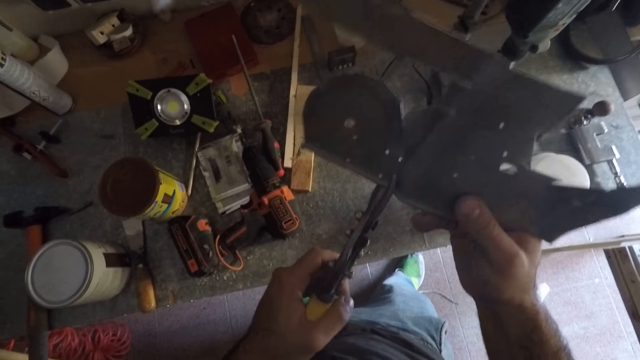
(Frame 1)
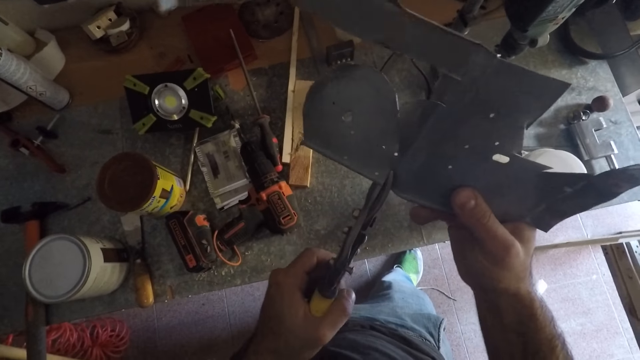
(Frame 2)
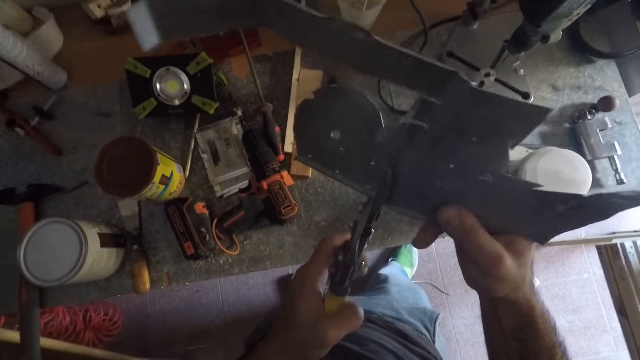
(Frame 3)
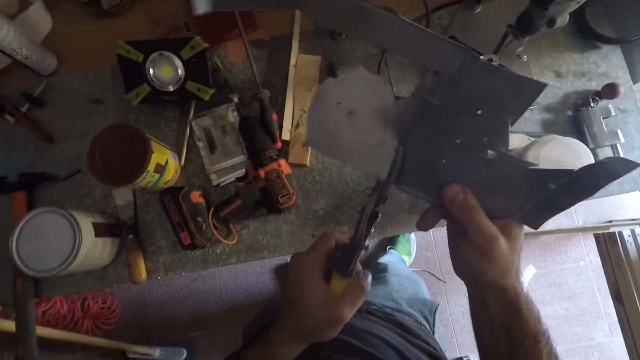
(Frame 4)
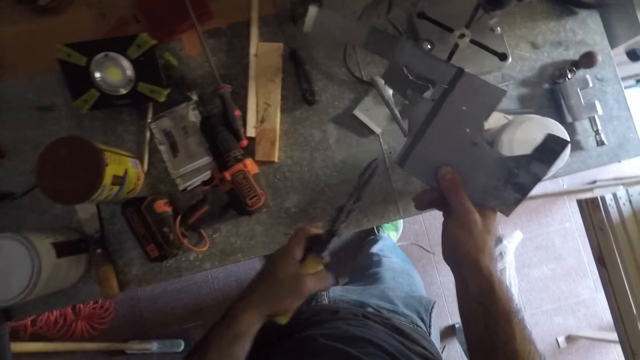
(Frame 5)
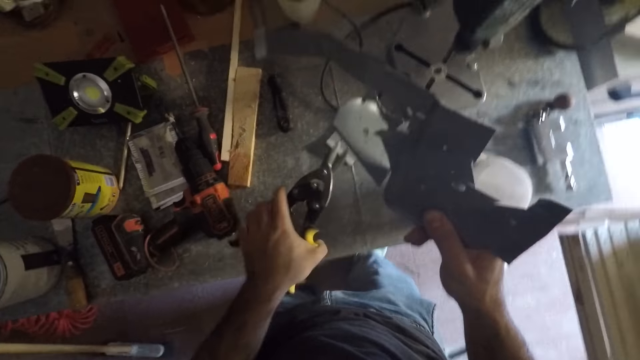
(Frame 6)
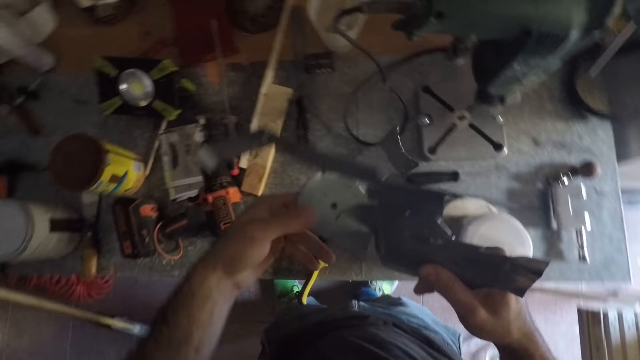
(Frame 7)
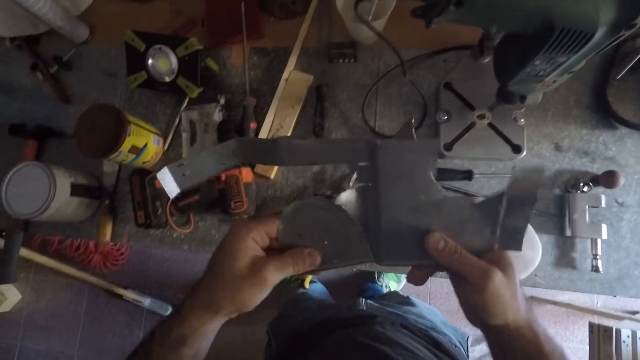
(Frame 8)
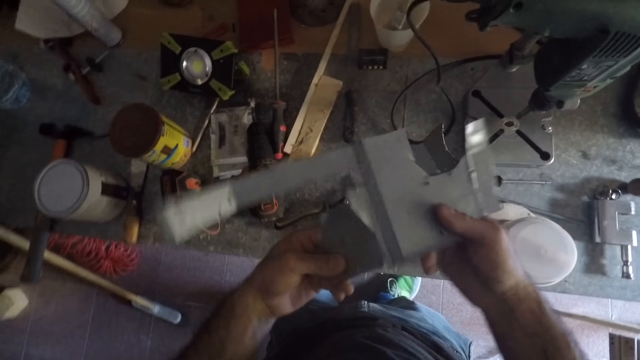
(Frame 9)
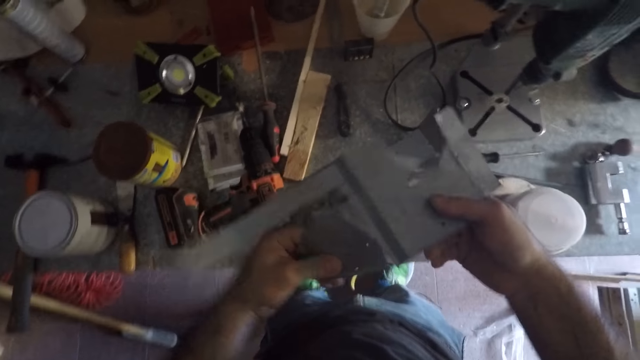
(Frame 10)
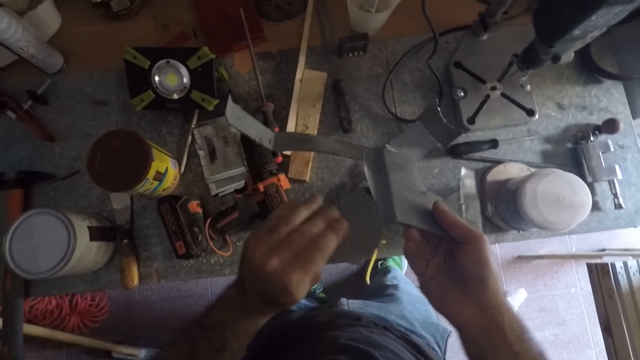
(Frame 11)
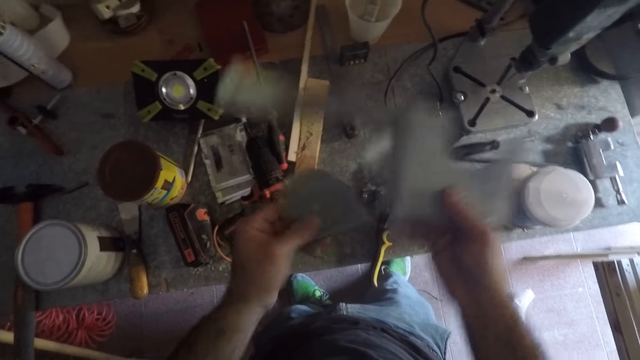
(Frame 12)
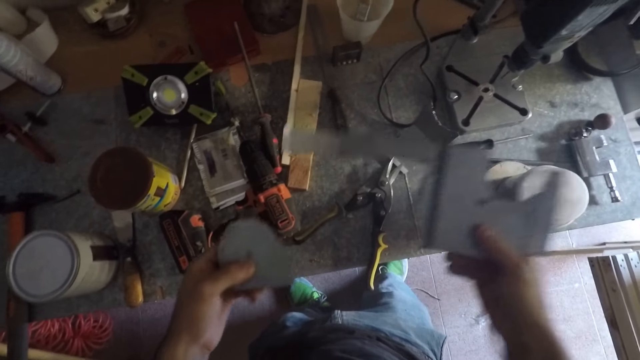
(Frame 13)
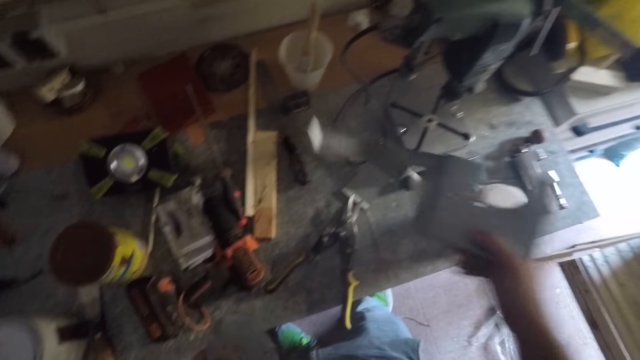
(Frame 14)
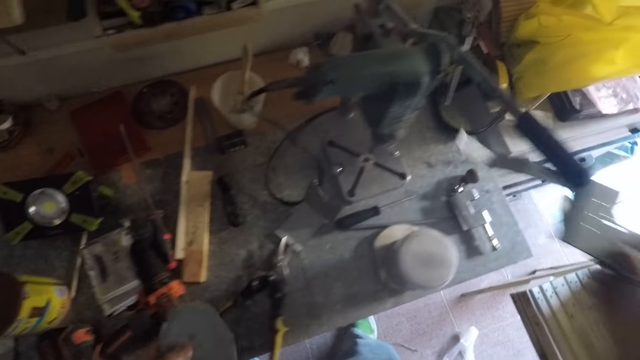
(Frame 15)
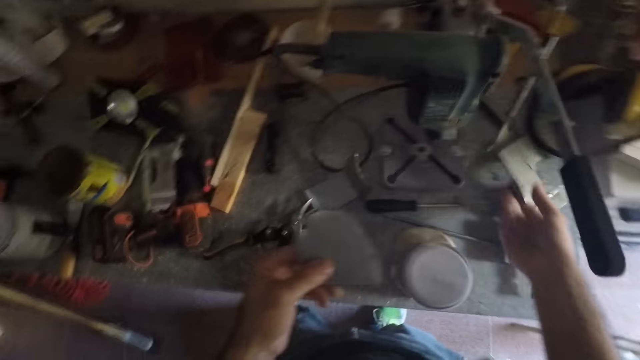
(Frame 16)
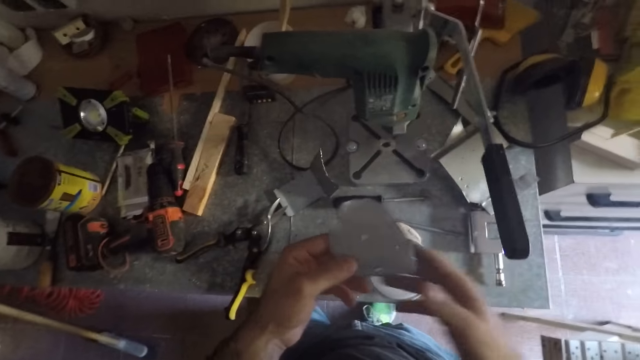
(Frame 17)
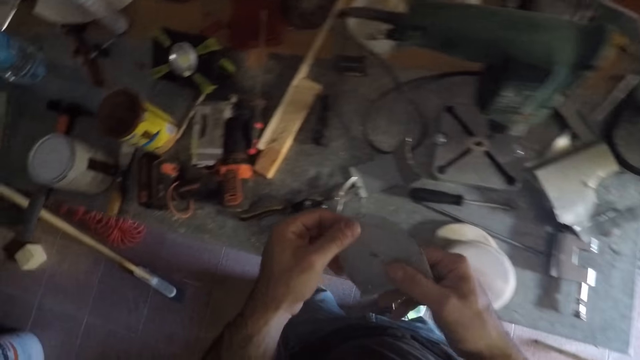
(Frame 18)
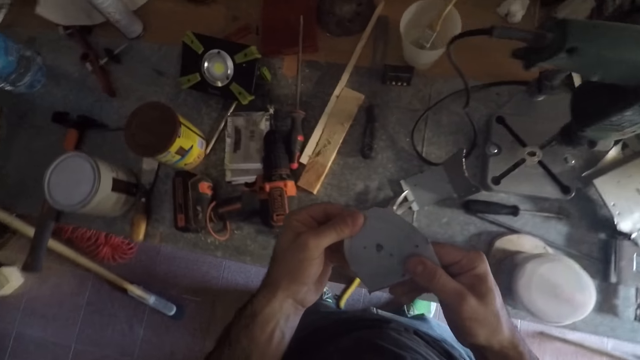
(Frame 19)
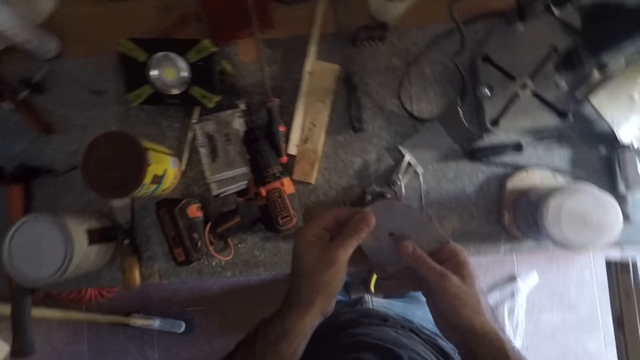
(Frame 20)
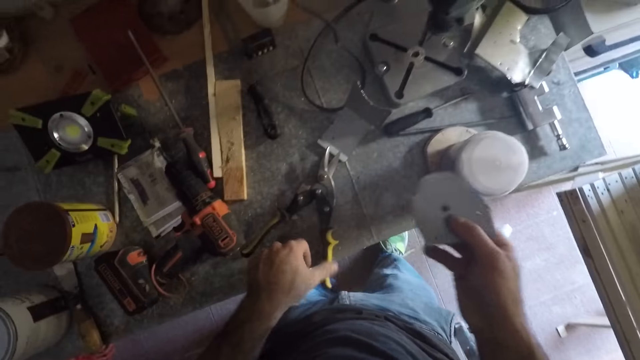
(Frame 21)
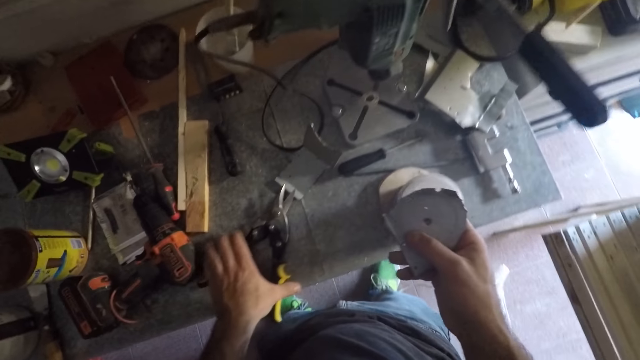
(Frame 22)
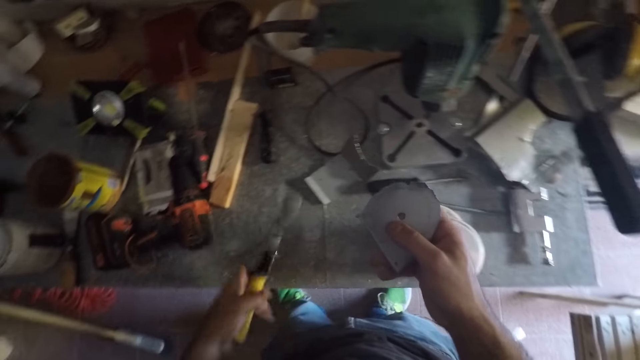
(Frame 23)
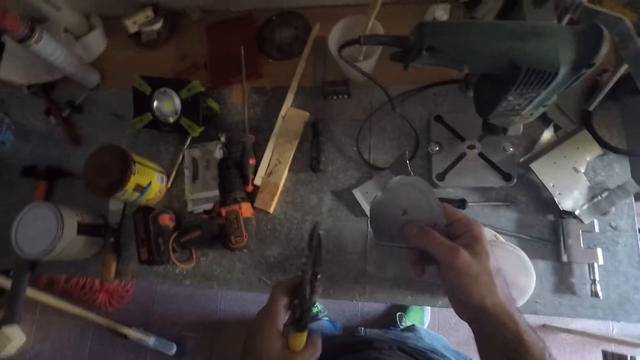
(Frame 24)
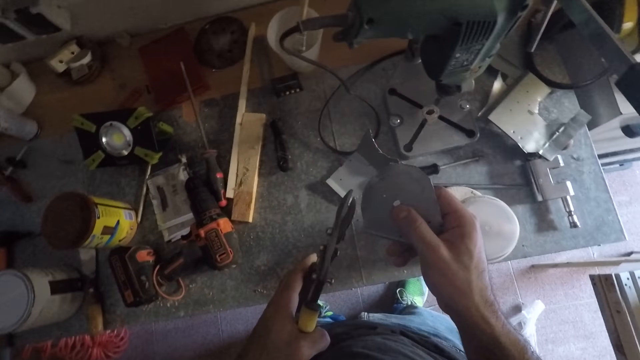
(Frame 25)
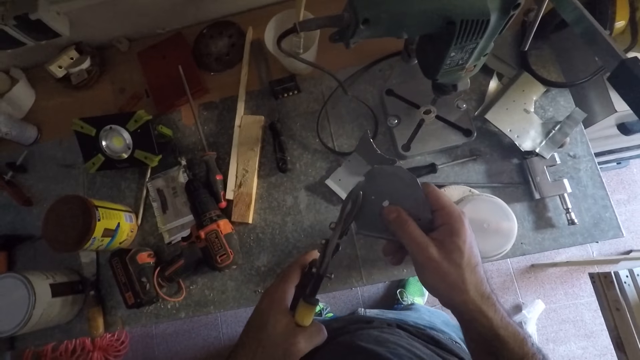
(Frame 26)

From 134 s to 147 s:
The camera wearer cuts off the metal with pliers. He drops the pliers on the work table. He holds the metal sheet with his two hands. He removes the piece of the metal. He drops the metal sheet in his right hand on the work table. He folds the metal. He passes the metal sheet in his left hand to his right hand. He picks up the pliers on the work table with his left hand.

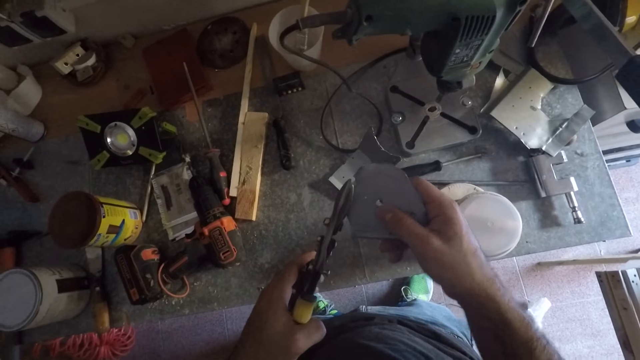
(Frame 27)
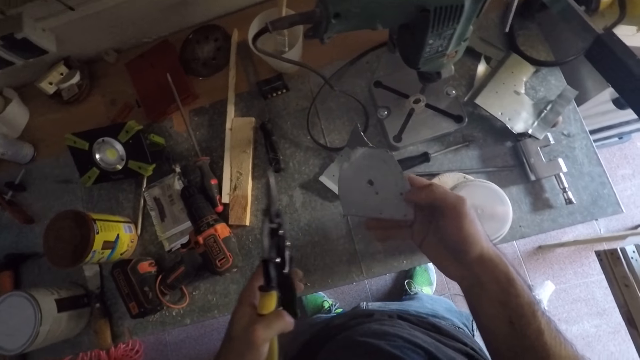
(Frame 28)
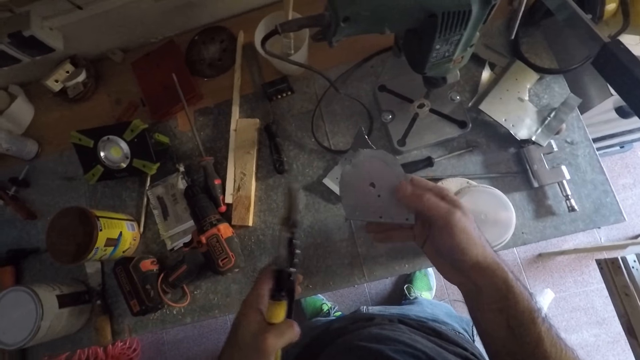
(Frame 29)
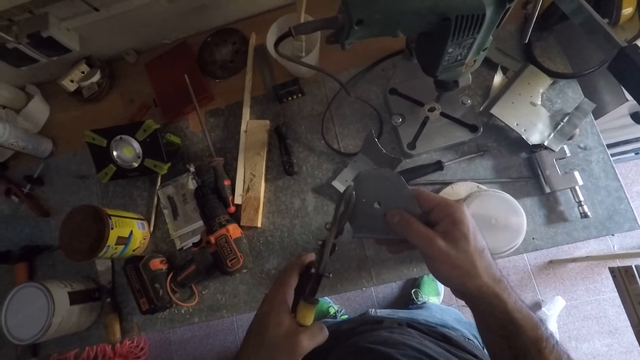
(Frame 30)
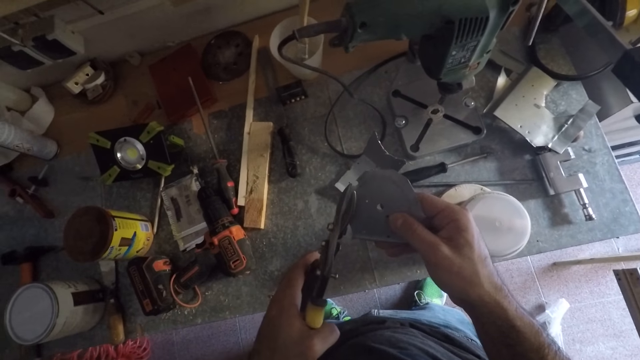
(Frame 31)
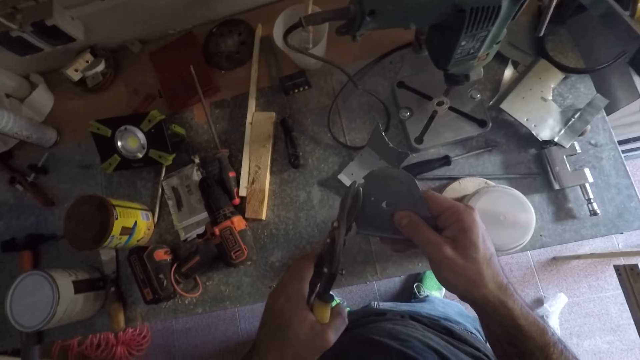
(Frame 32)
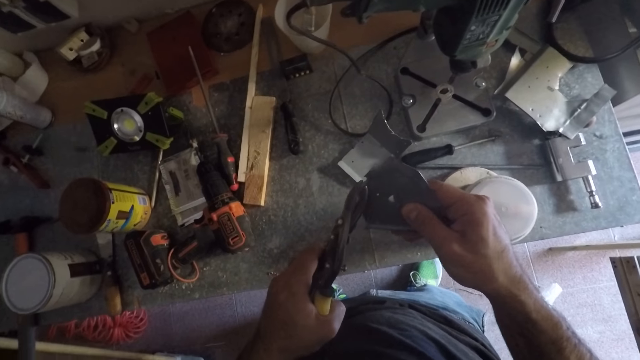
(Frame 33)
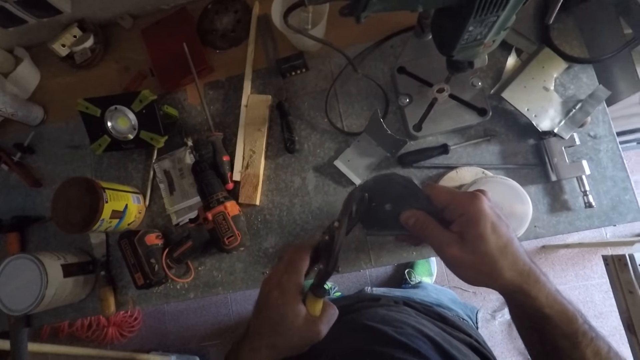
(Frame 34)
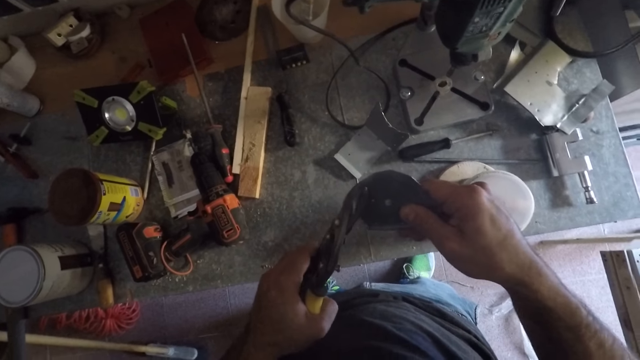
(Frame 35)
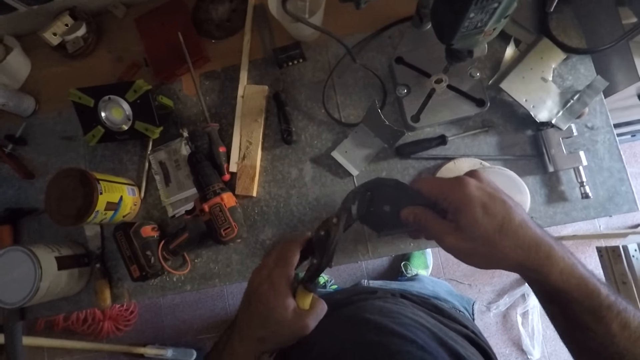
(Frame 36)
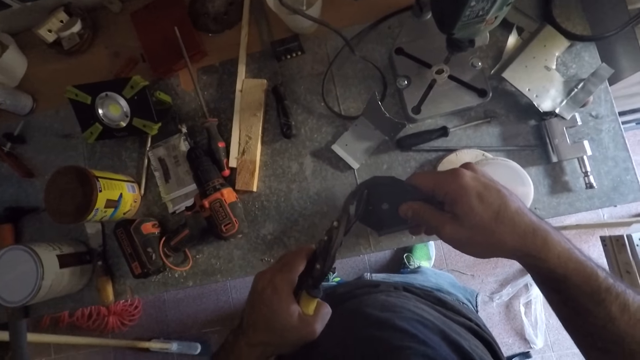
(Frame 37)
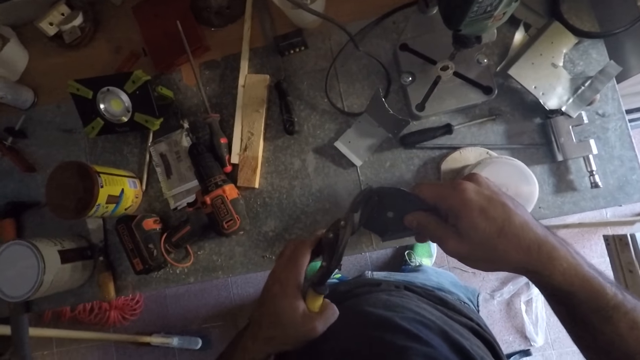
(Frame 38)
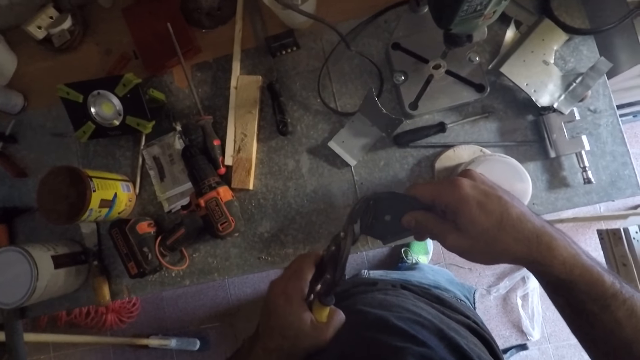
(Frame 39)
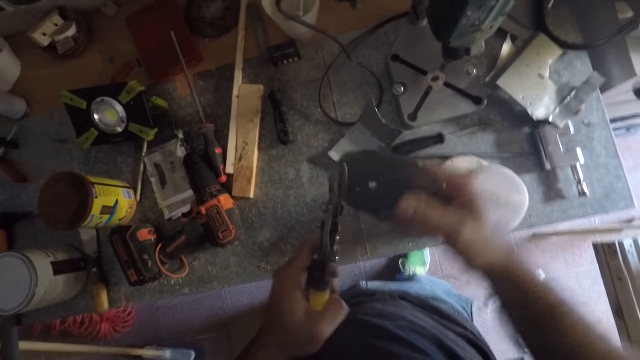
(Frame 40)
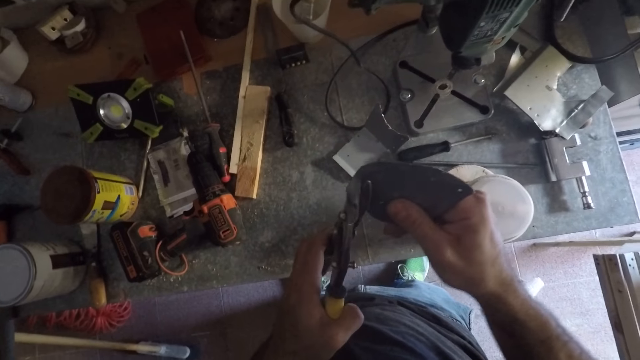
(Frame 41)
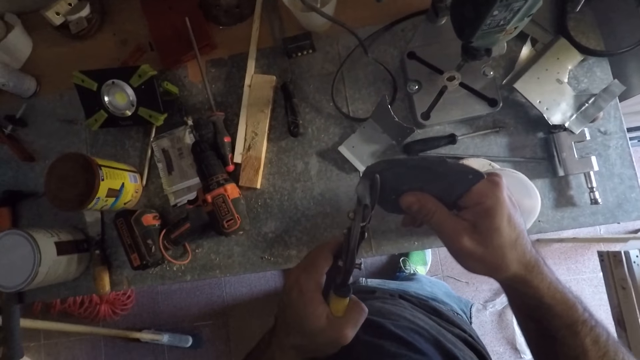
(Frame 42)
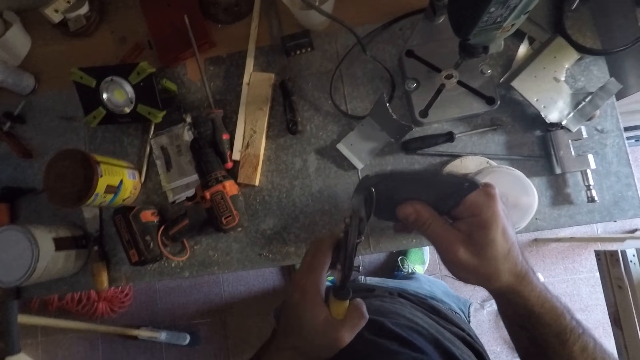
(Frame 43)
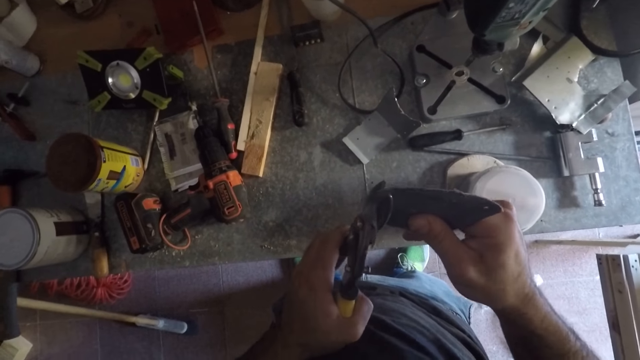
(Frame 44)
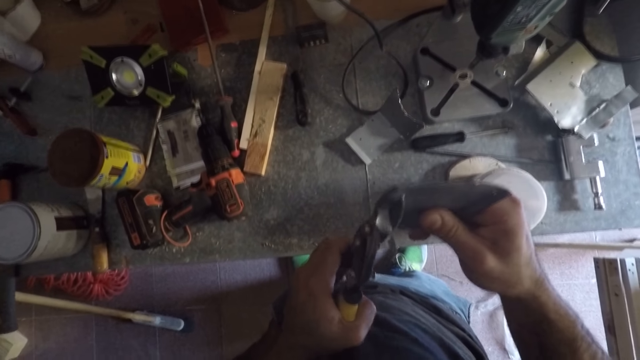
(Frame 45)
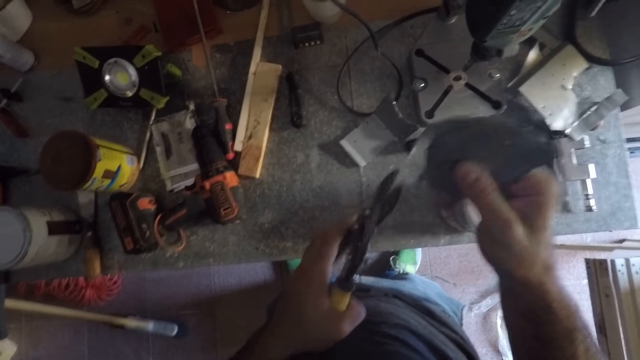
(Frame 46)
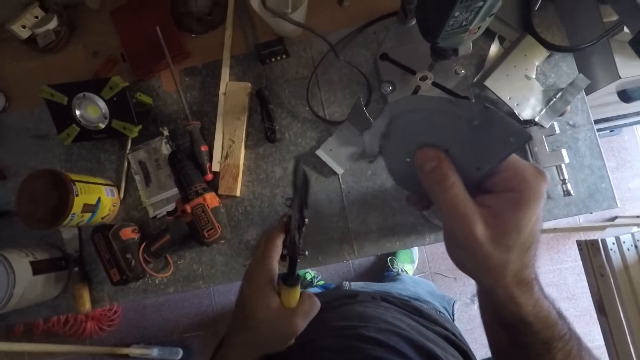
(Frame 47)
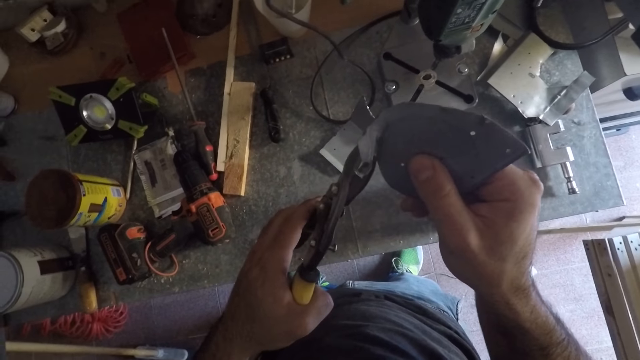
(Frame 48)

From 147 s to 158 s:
The camera wearer checks the metal. They cut the edges of the metal sheet with the pliers. They cut the metal with the pliers.
